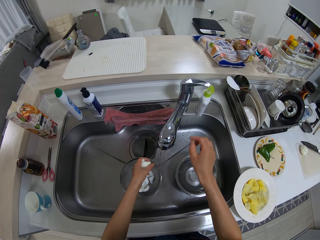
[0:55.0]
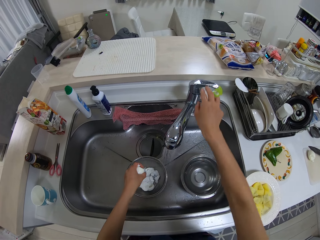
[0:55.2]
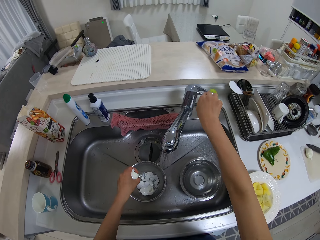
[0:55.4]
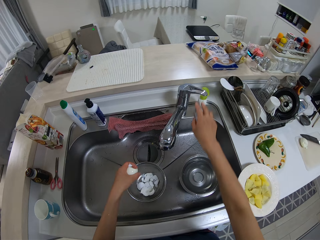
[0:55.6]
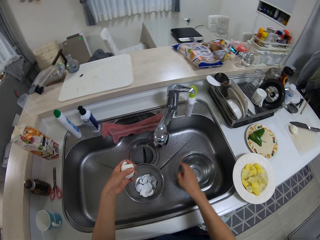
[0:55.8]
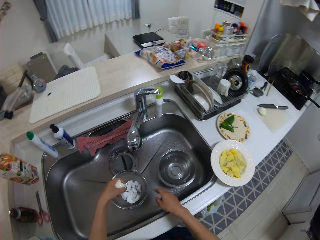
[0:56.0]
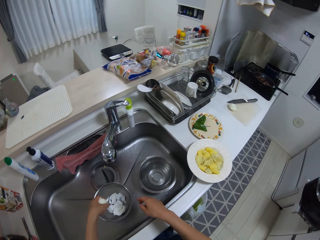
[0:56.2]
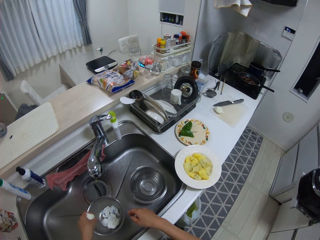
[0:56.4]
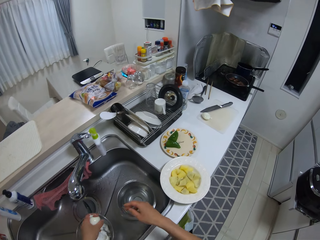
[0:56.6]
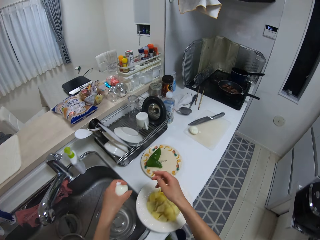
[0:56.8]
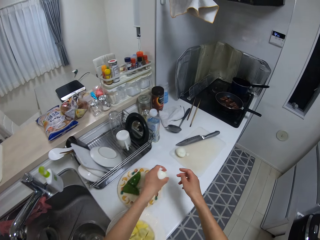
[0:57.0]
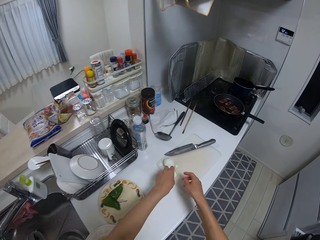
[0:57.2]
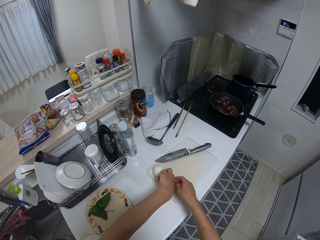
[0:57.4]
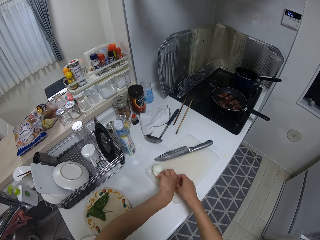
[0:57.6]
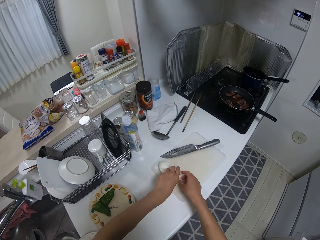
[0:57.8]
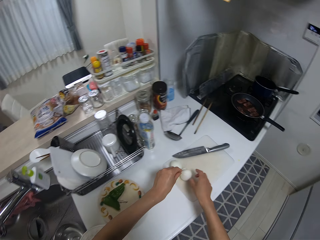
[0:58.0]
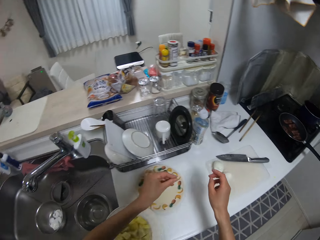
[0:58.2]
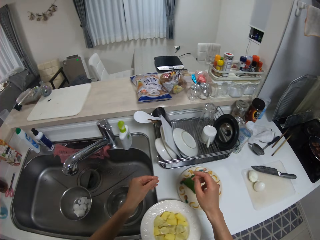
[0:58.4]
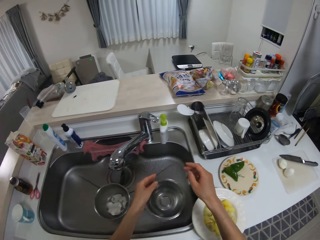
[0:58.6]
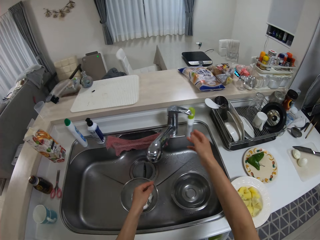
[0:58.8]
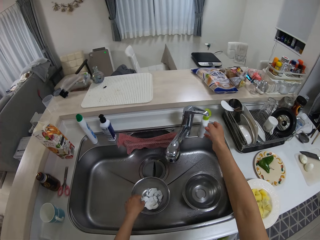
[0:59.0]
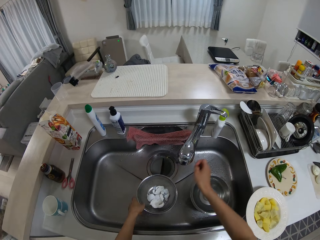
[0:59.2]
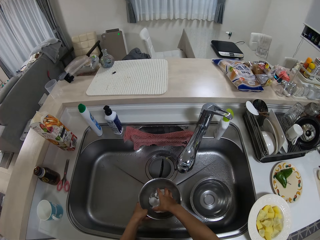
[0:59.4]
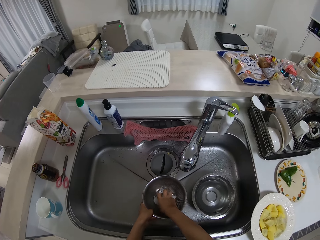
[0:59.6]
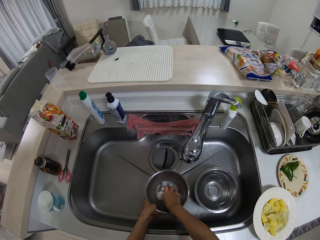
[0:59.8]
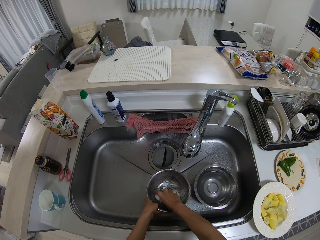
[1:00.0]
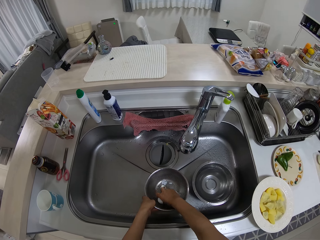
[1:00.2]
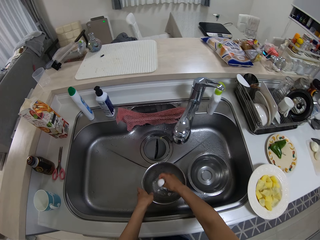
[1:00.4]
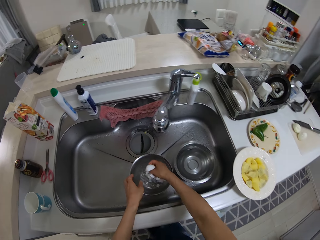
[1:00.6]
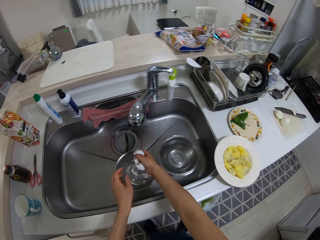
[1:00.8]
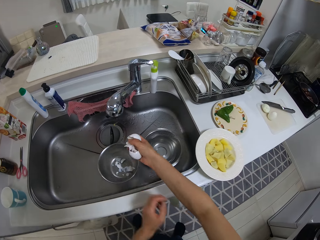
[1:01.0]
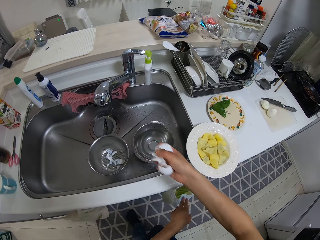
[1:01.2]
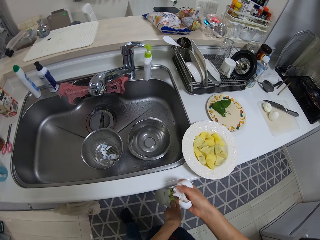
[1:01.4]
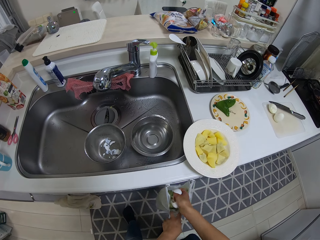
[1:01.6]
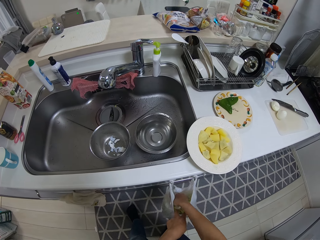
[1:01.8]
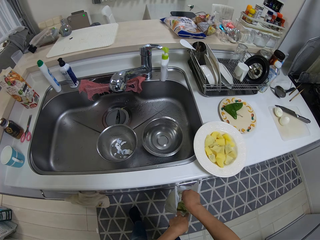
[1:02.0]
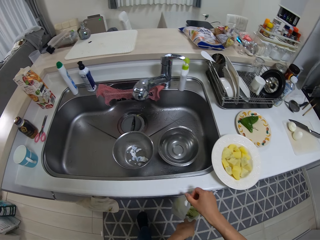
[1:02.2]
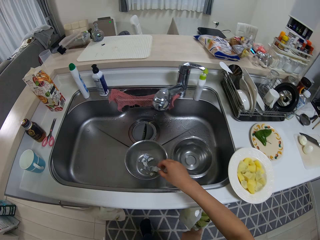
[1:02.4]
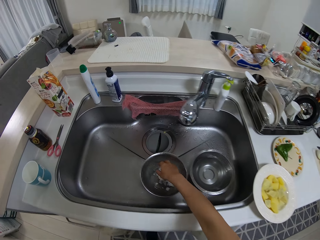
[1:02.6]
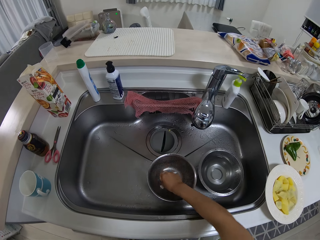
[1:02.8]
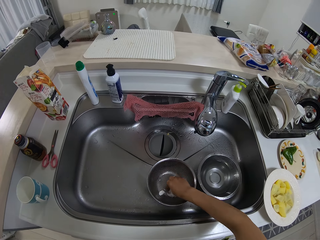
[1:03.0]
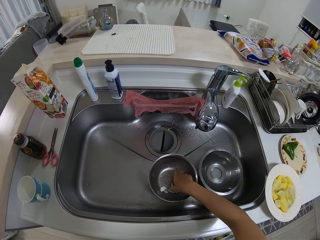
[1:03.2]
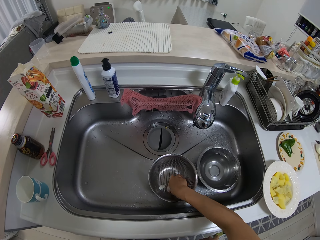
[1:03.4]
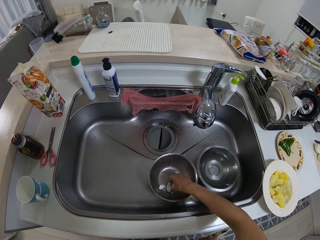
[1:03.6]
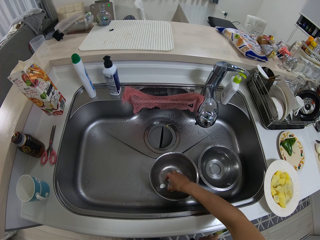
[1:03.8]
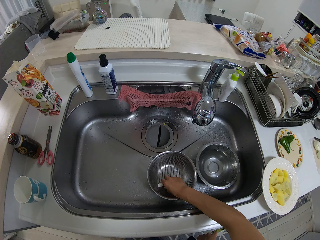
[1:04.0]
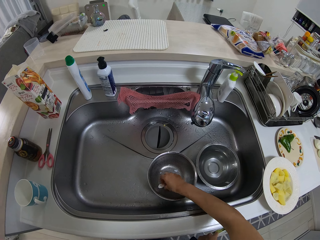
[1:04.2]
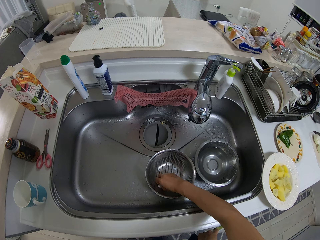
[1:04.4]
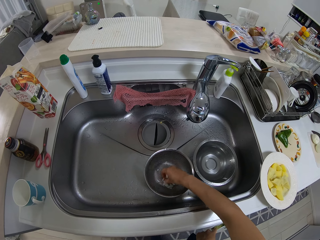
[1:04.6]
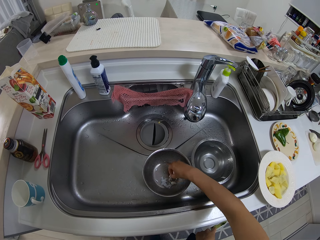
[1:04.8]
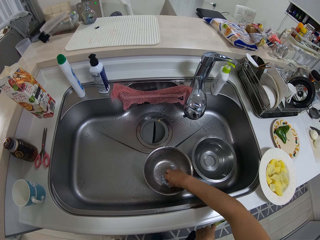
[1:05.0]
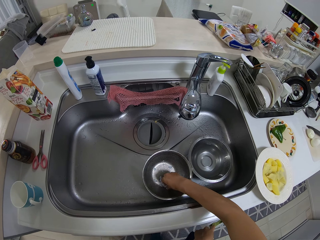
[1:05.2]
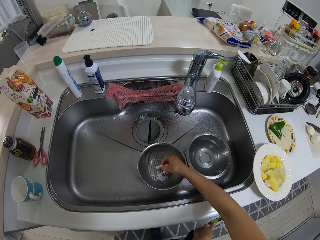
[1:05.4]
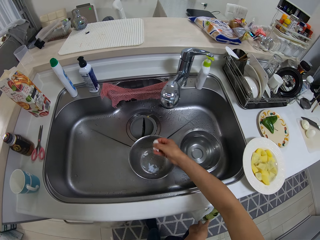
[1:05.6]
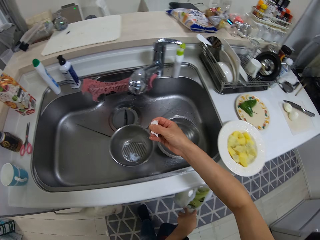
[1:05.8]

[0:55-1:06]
The camera wearer turns off the tap with her right hand. She drops the egg on the chopping board with her left hand. She packs the shells in the plate with her right hand. She picks the eggshell. She holds the eggshell. She puts the shell into a waste bag with her right hand. She packs the shells in the plate with her right hand. She picks the eggshell.

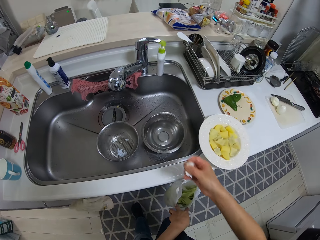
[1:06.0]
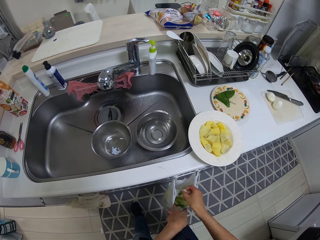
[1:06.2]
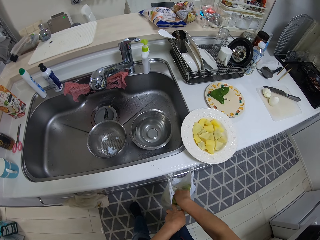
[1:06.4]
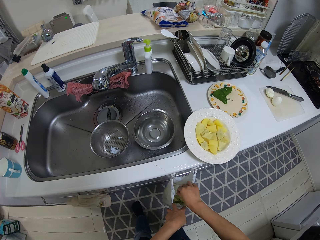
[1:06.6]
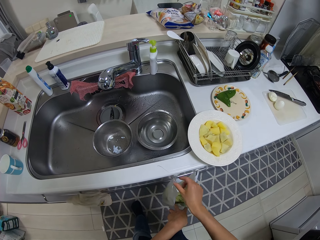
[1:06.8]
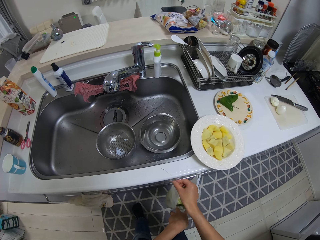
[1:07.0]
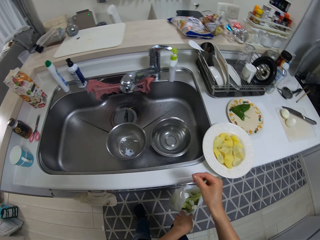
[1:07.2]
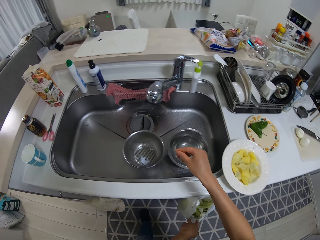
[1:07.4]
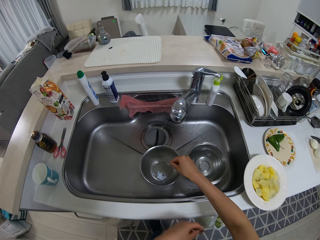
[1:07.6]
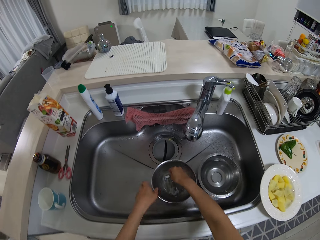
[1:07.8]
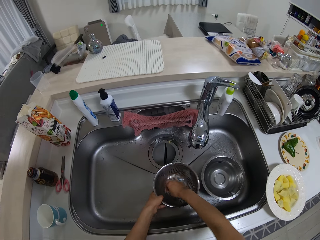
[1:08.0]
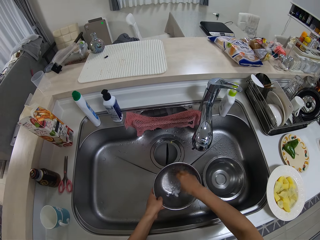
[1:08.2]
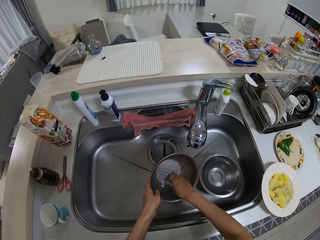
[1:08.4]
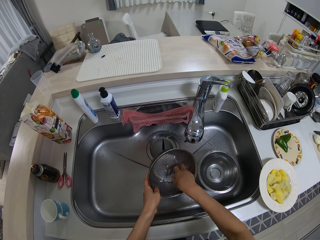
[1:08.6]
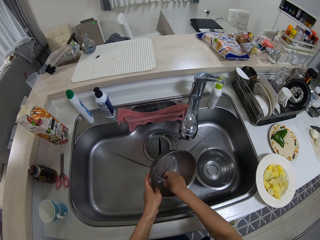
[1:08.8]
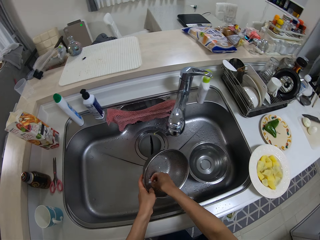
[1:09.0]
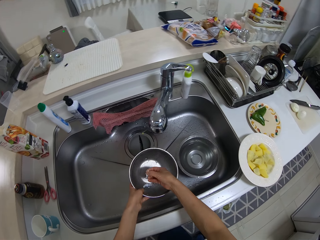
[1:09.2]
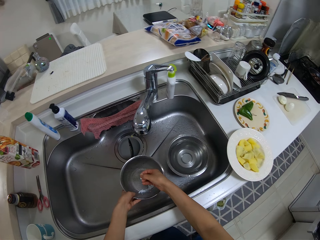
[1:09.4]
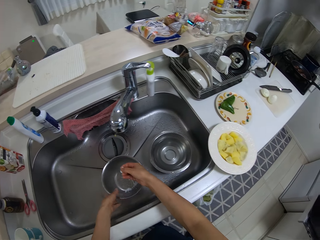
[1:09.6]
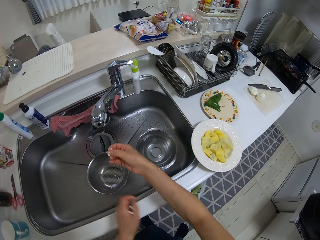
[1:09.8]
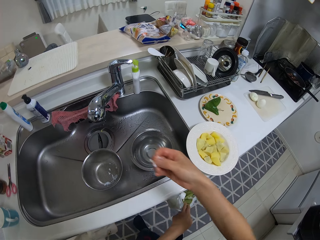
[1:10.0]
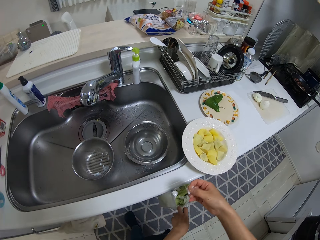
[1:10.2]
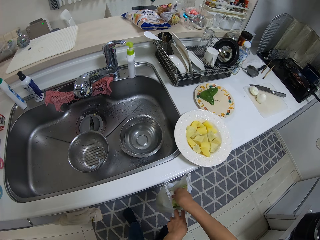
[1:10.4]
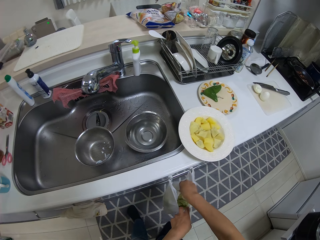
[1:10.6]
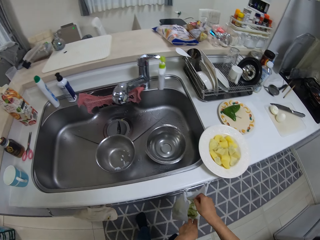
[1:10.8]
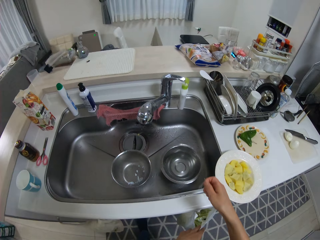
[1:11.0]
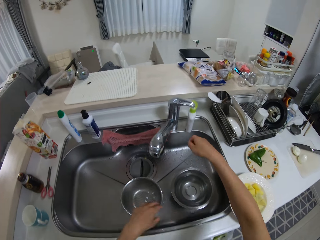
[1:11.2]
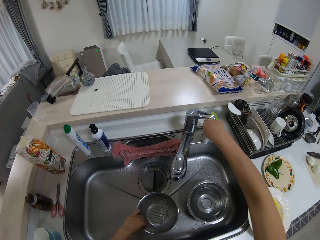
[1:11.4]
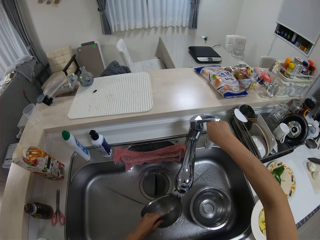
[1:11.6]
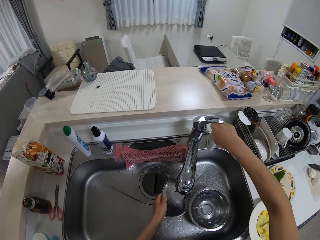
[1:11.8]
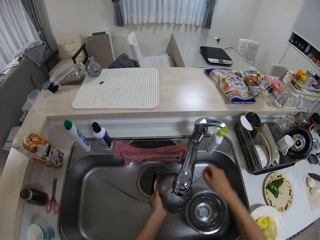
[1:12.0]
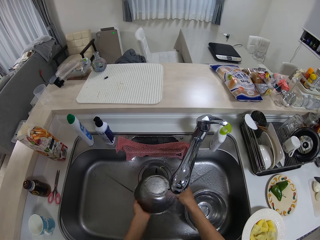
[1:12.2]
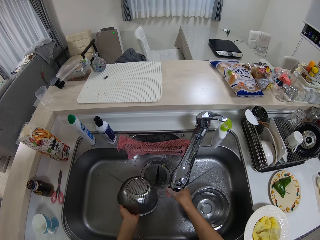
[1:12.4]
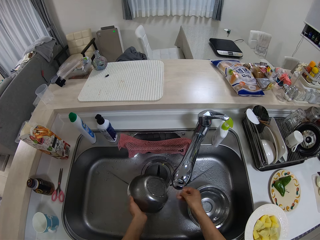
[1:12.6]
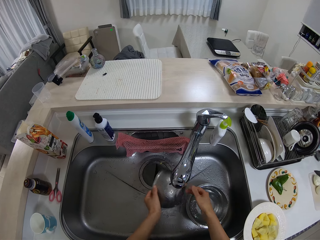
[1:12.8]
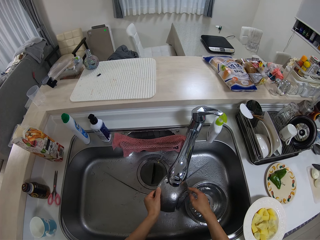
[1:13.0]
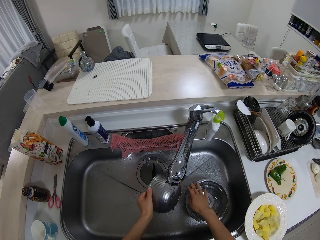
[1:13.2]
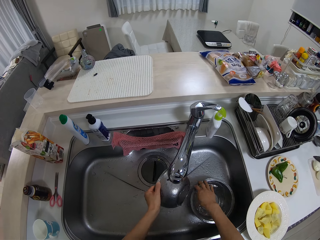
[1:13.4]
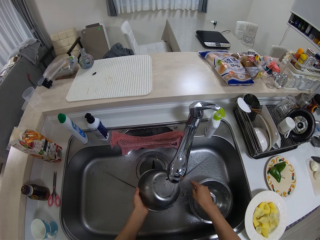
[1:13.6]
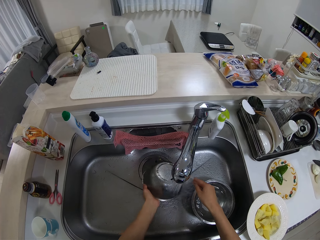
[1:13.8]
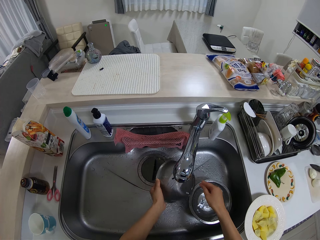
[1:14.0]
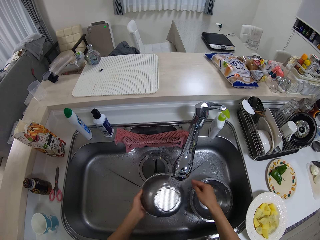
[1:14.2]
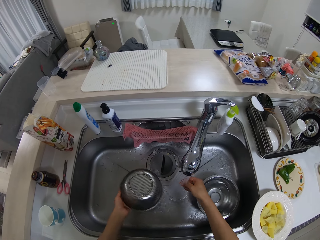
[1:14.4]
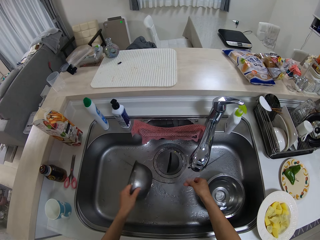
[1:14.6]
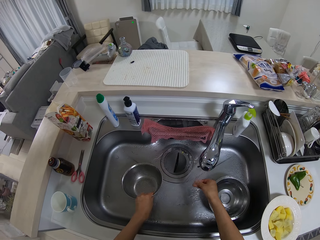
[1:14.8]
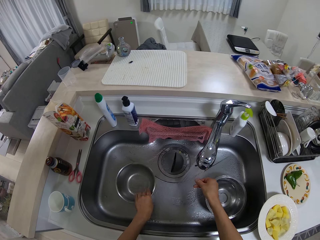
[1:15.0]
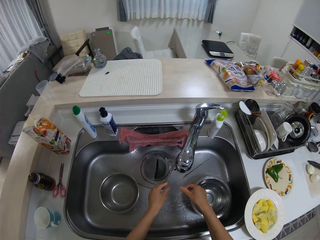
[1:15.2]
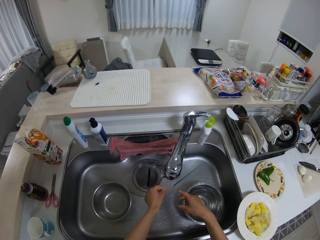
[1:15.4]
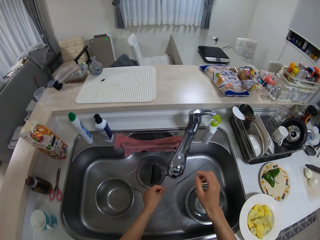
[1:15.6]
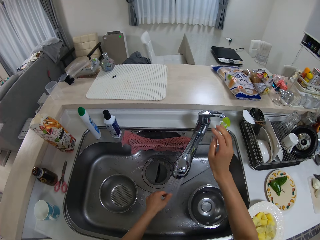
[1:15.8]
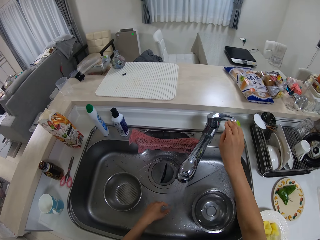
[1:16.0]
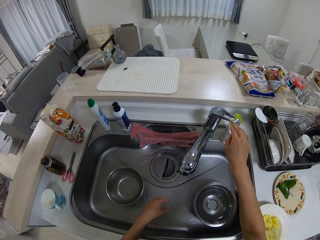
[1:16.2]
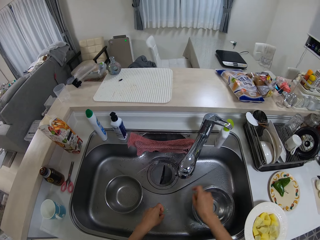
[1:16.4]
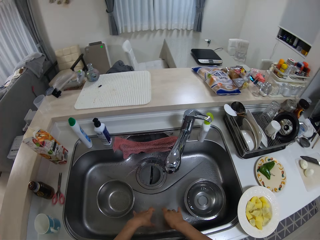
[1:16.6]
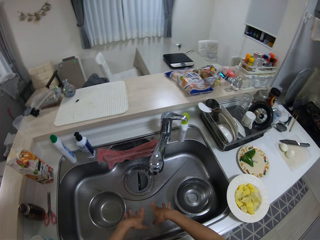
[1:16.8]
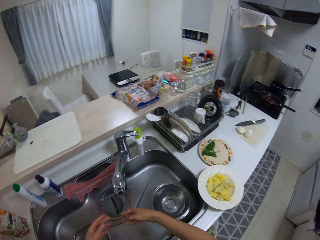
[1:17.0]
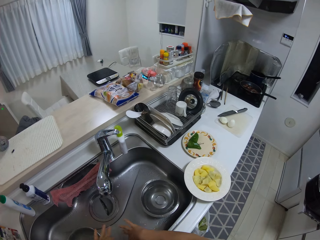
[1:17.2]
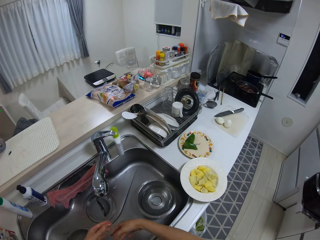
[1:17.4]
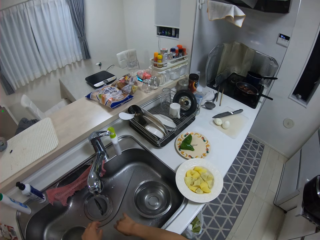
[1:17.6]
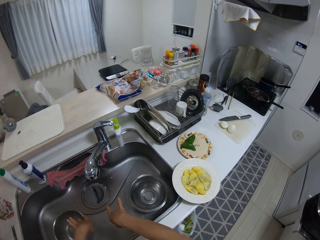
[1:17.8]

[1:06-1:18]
The camera wearer puts the shell into the waste bag with her right hand. She picks up the plate from the sink with her left hand. She packs the shells in the plate with her right hand. She picks the eggshell. She drops the plate in the sink with her left hand. She puts the shell into the waste bag with her right hand. She turns on the tap with her right hand. She washes the plate in the sink under the tap. She washes the colander. She puts the colander on the sink. She drops the plate in the sink with her left hand. She turns off the tap on the kitchen sink with her right hand.
